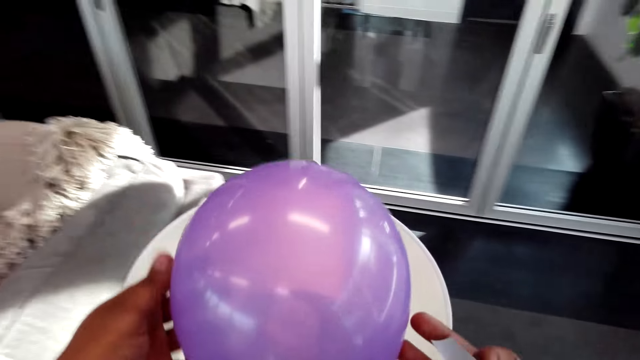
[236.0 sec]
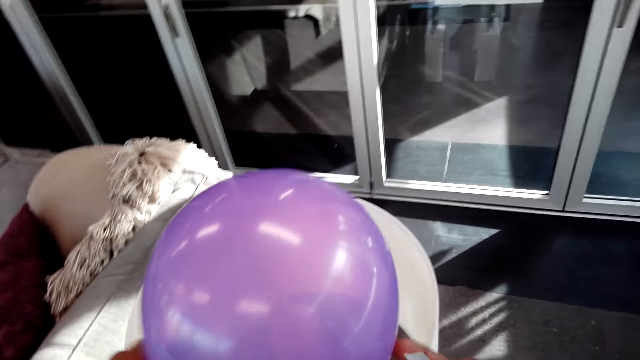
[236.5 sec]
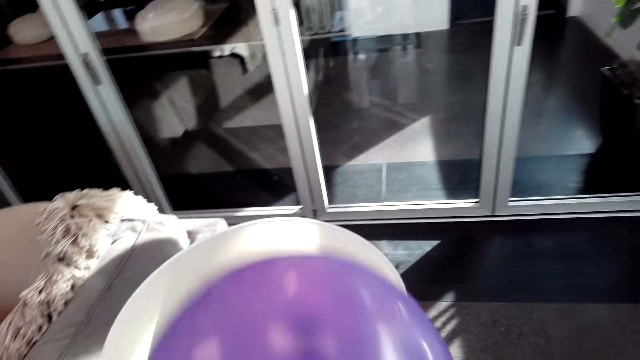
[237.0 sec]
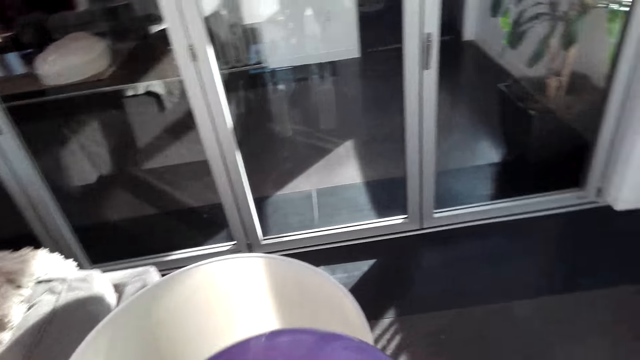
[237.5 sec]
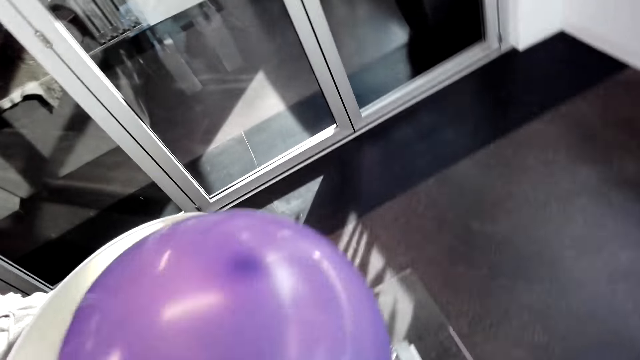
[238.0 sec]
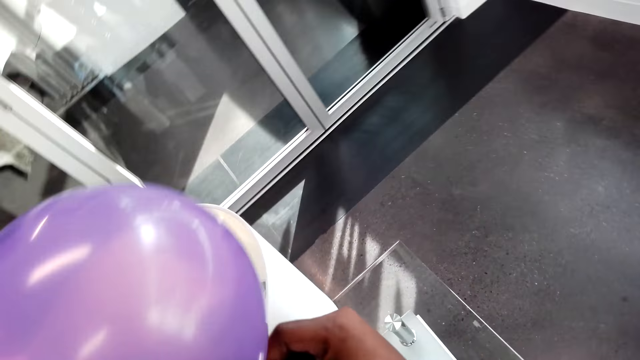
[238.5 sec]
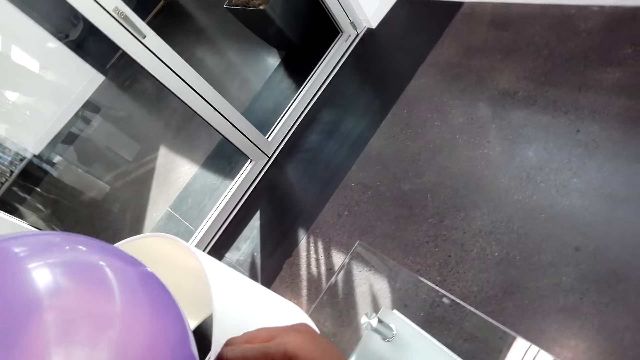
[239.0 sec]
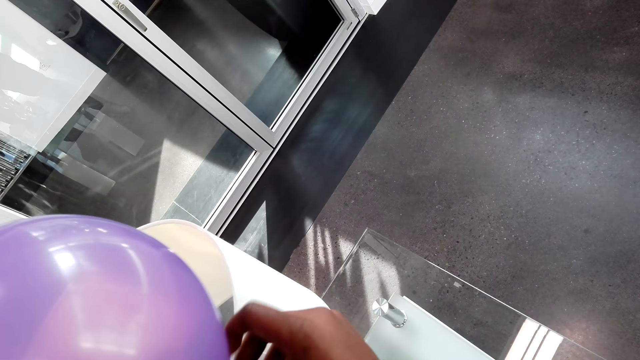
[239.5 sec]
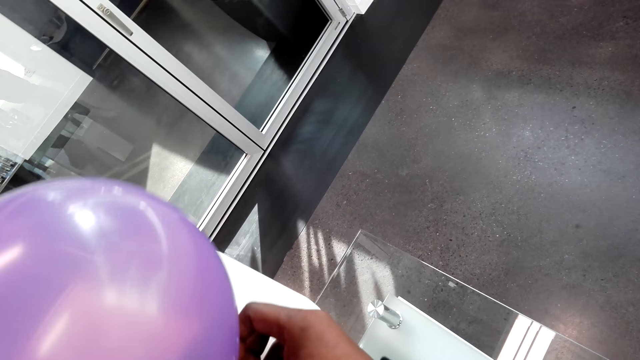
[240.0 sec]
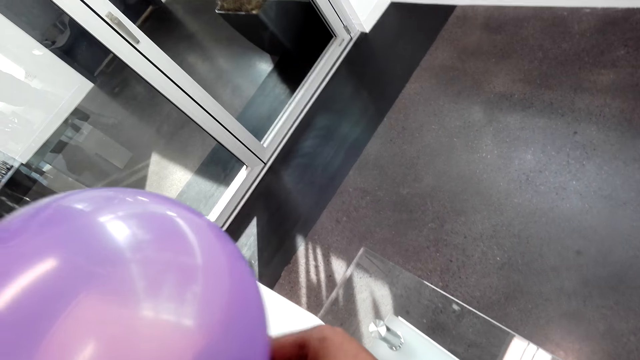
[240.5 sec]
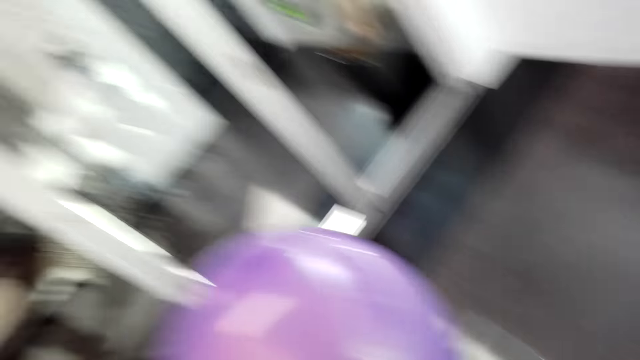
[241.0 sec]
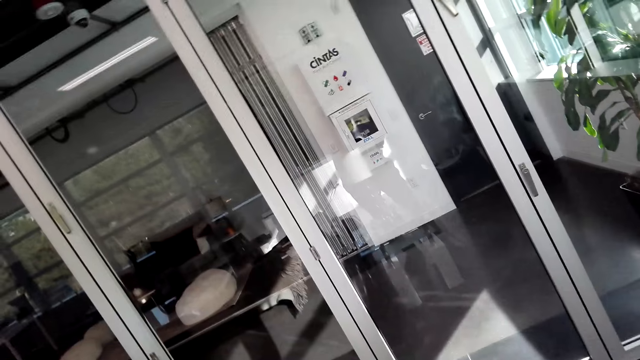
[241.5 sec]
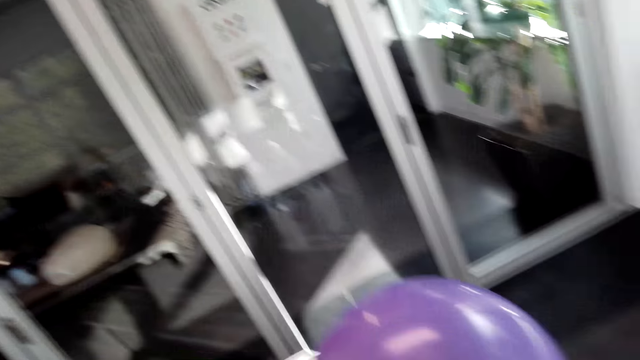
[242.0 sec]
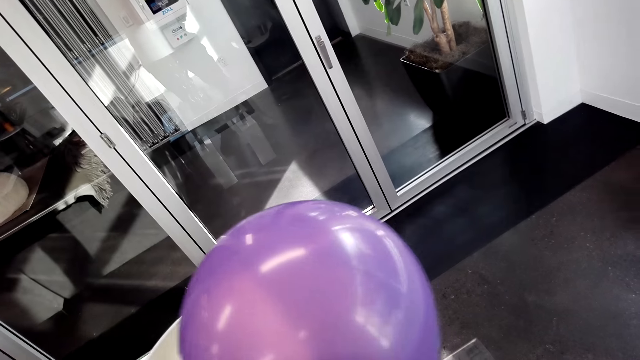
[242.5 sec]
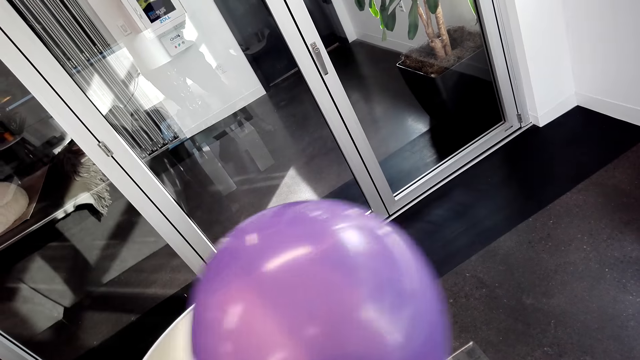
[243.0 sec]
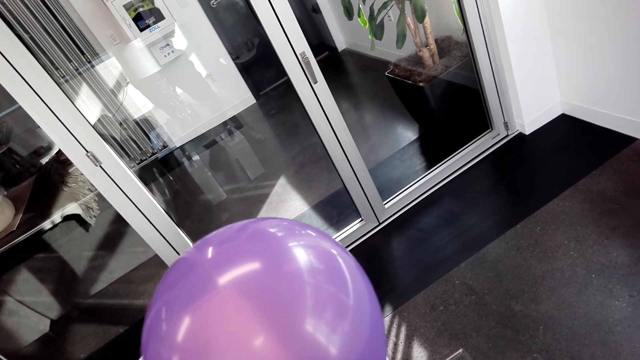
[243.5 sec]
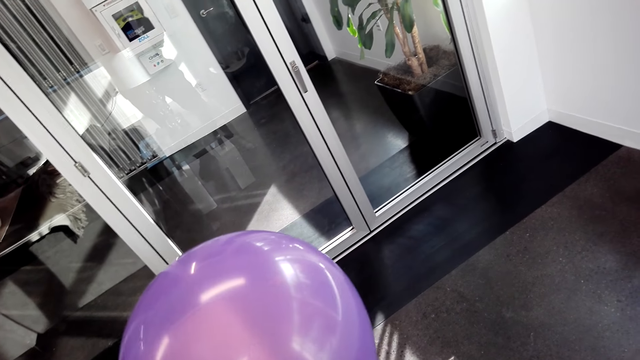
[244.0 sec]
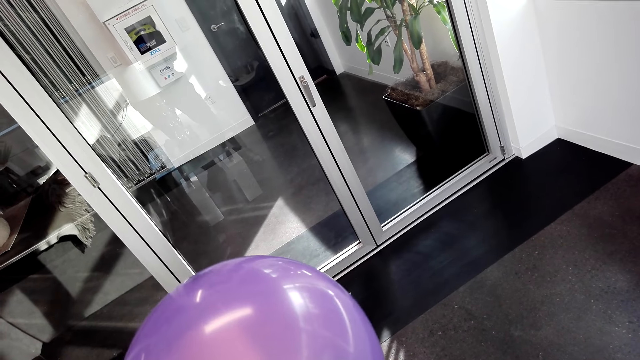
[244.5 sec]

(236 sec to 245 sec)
The camera wearer touches a balloon. They hold the balloon. They stick the balloon.

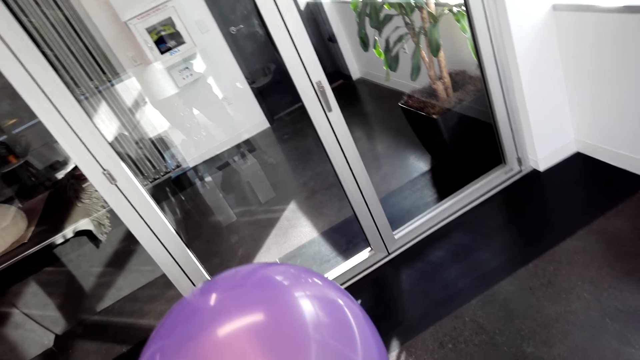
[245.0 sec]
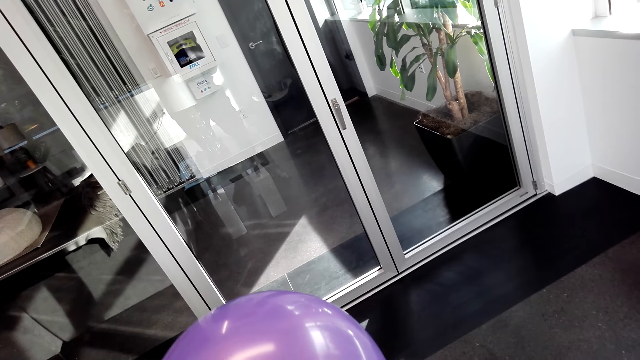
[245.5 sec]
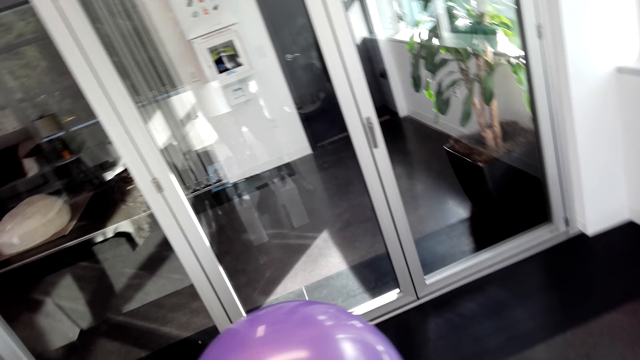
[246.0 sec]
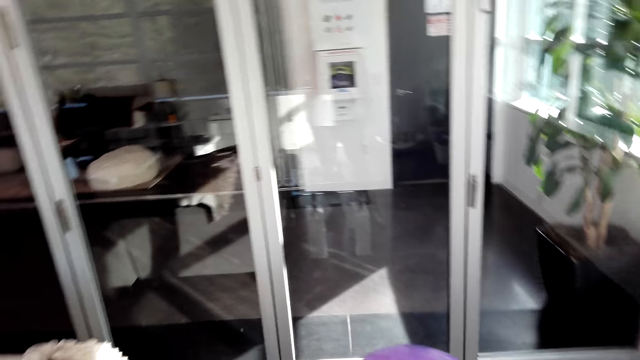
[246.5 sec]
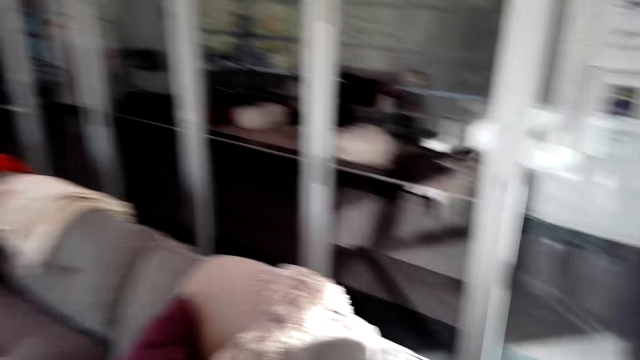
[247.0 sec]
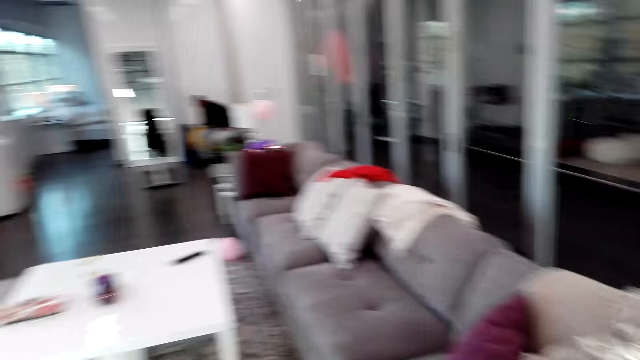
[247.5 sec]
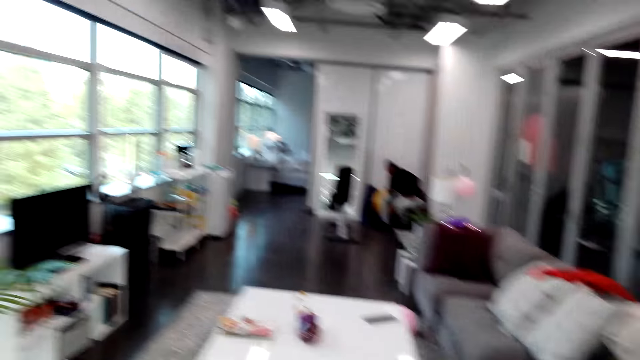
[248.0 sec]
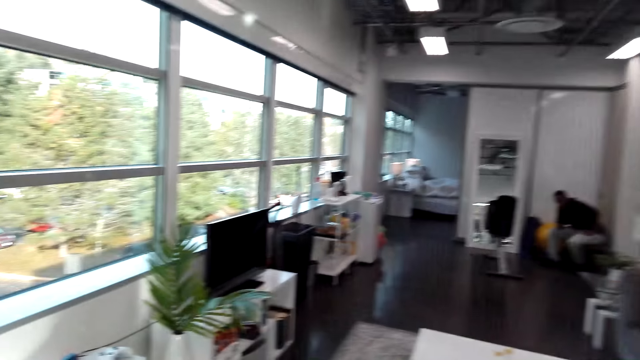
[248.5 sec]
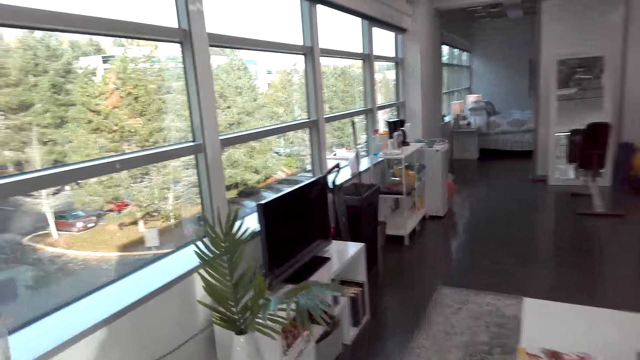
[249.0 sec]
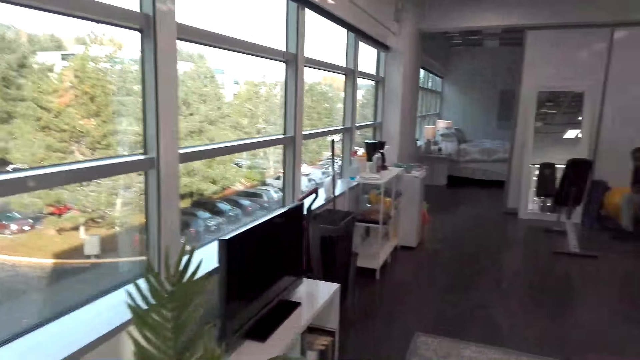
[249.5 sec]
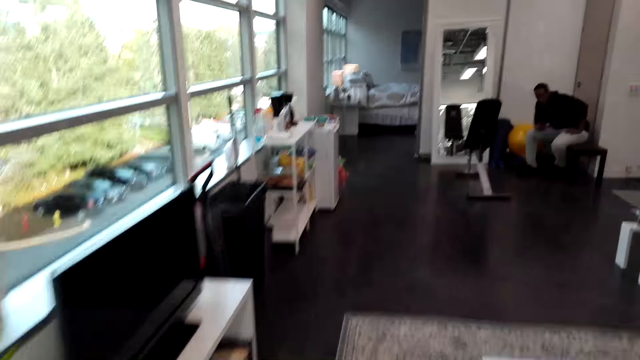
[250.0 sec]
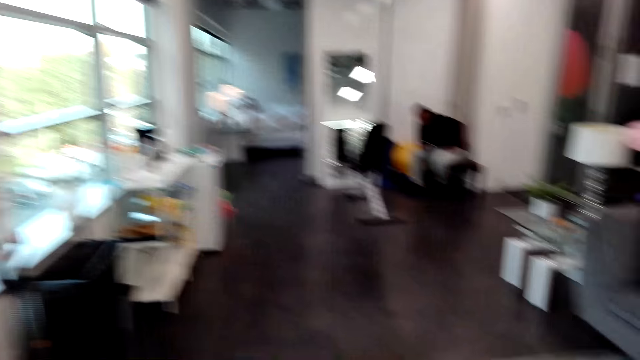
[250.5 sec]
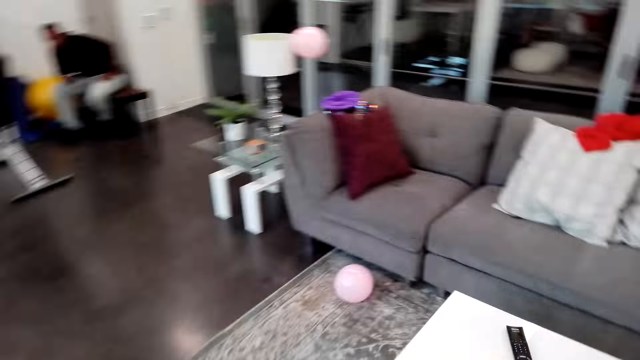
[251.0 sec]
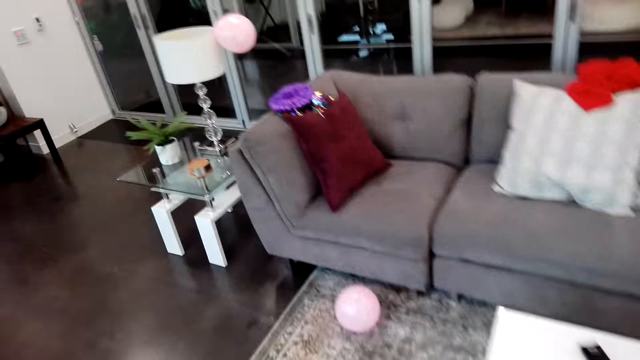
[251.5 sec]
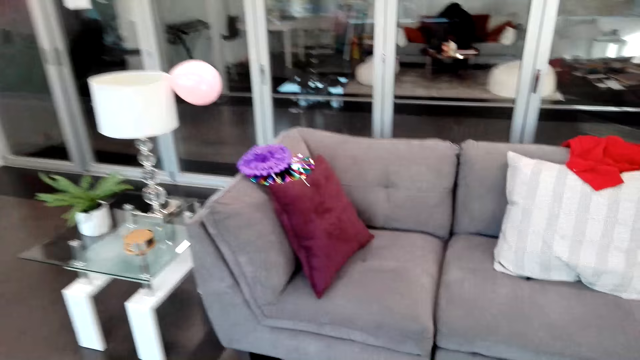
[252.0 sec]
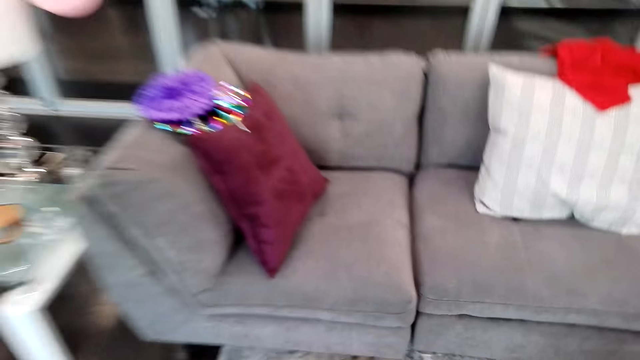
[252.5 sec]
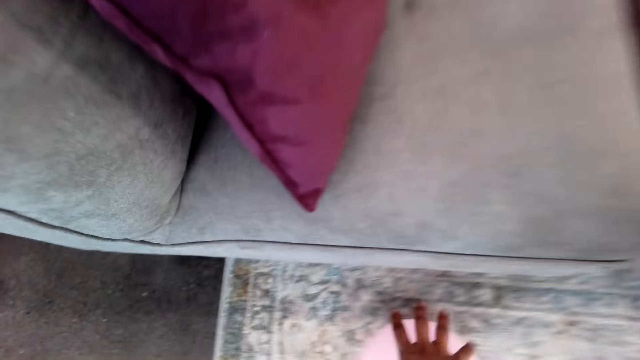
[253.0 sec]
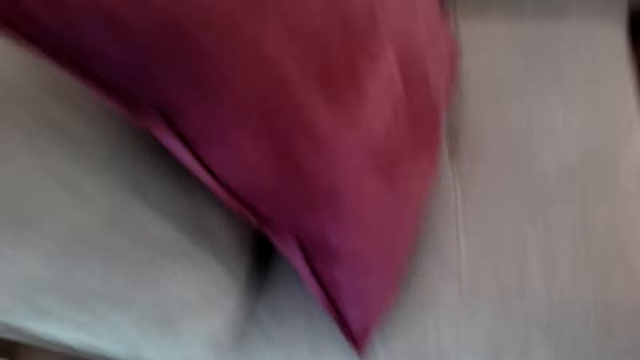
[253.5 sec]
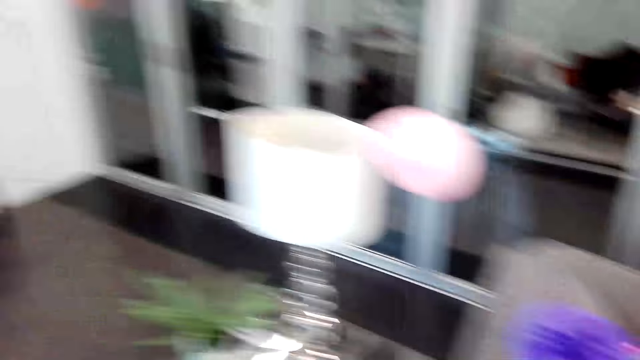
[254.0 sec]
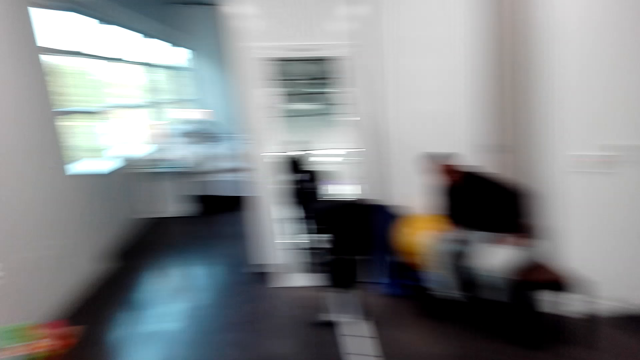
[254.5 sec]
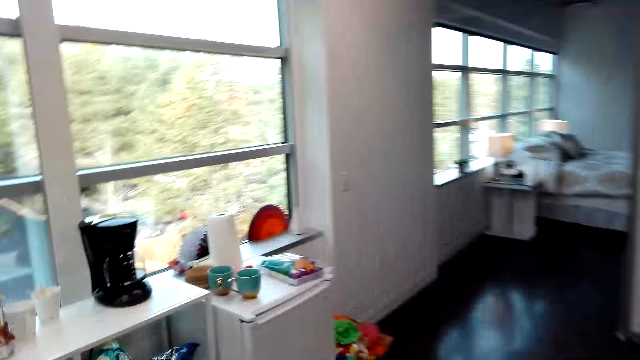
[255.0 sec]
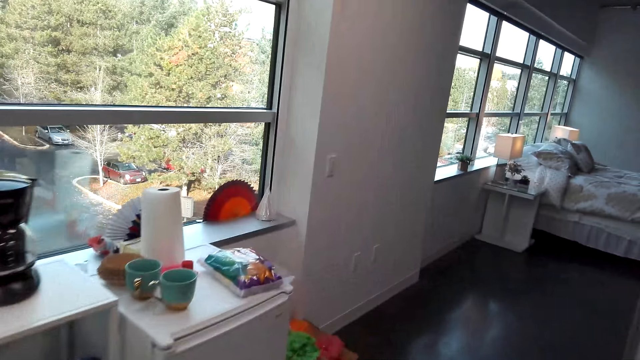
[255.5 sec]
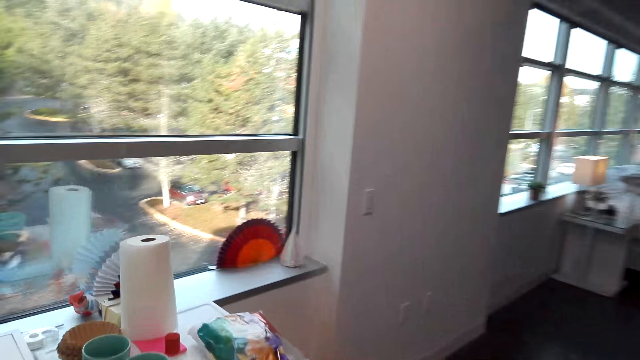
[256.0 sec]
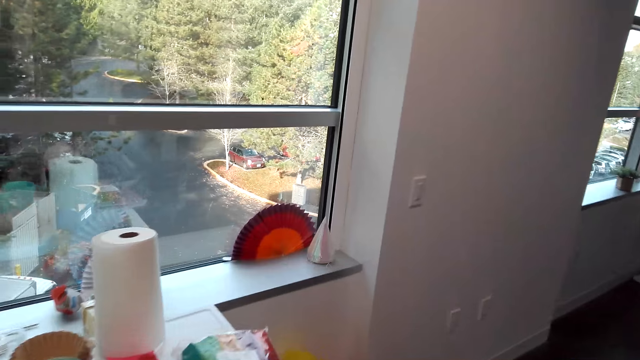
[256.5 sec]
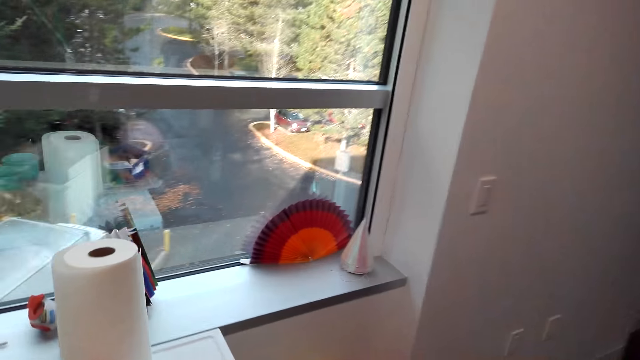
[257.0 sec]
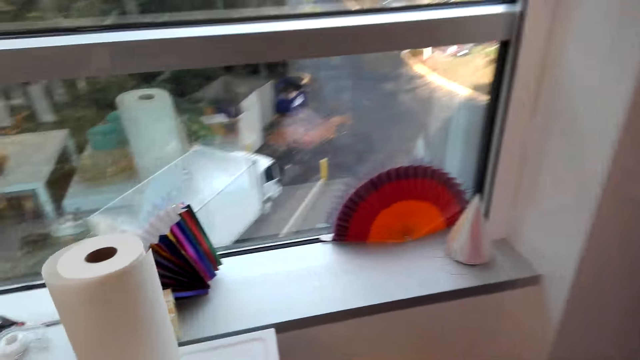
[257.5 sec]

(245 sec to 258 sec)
The camera wearer talks with a person. They walk around and laugh. They pick up the balloon. The person talks with the camera wearer.
